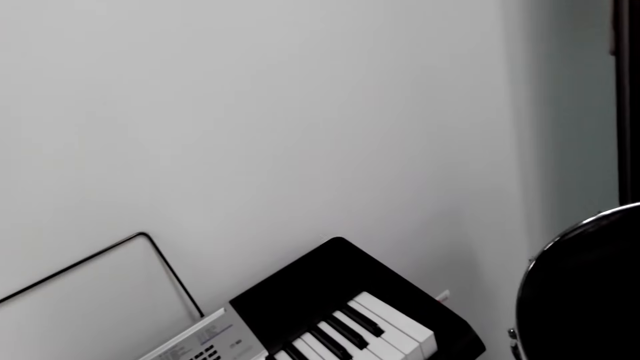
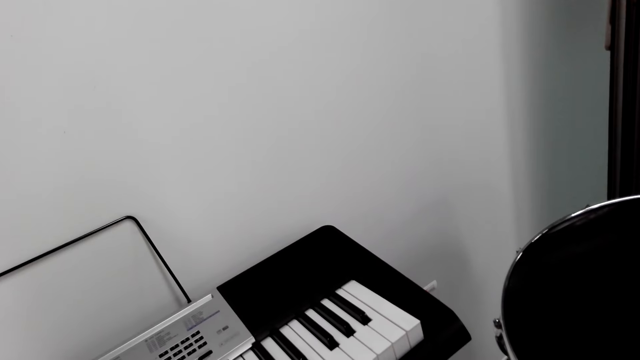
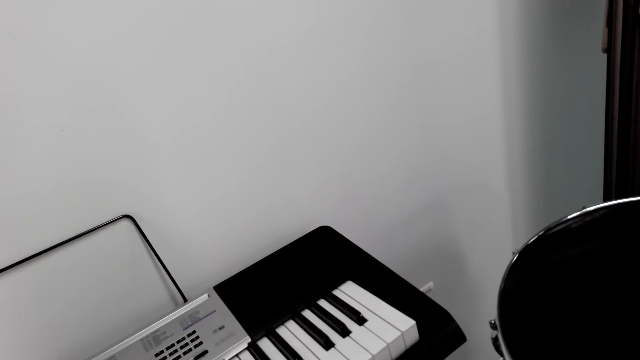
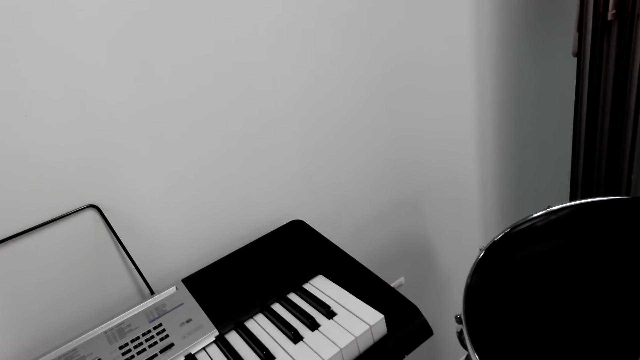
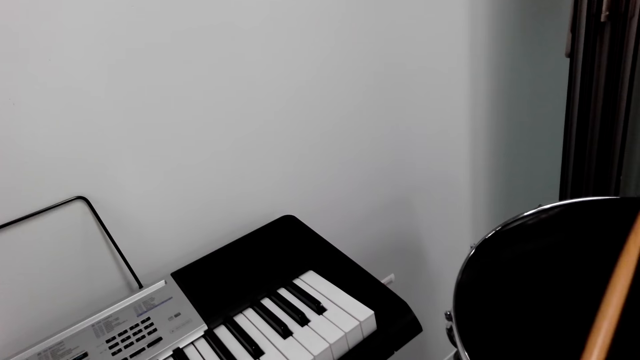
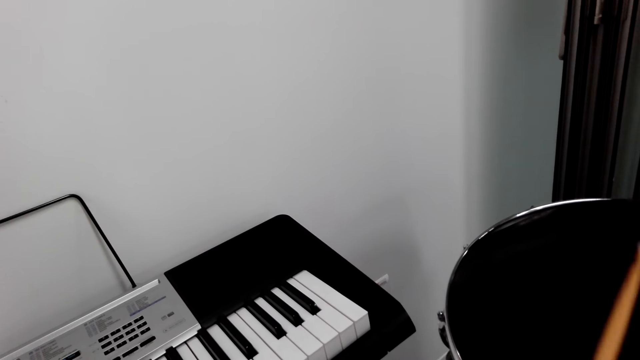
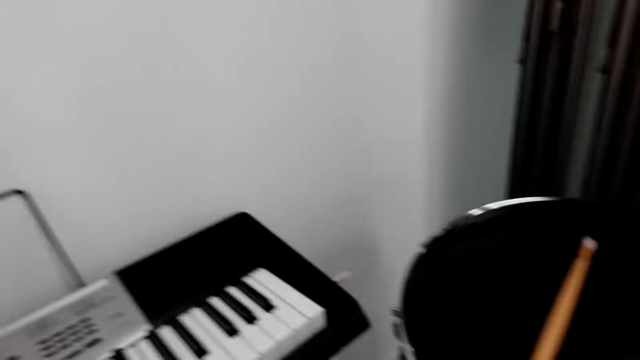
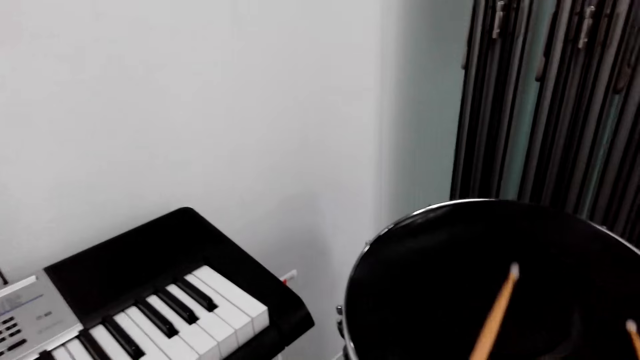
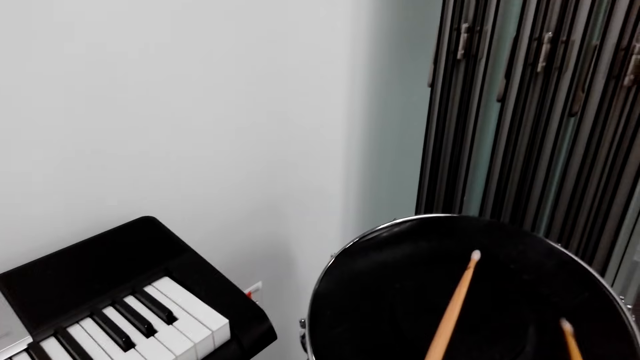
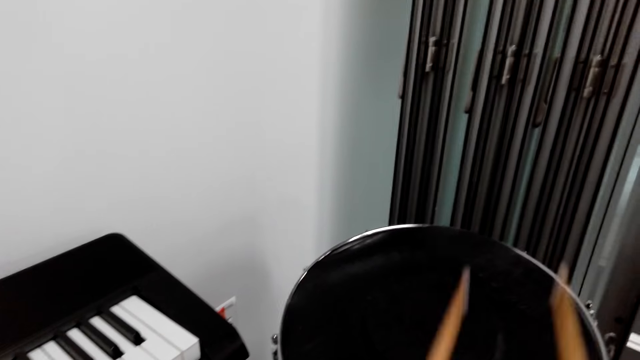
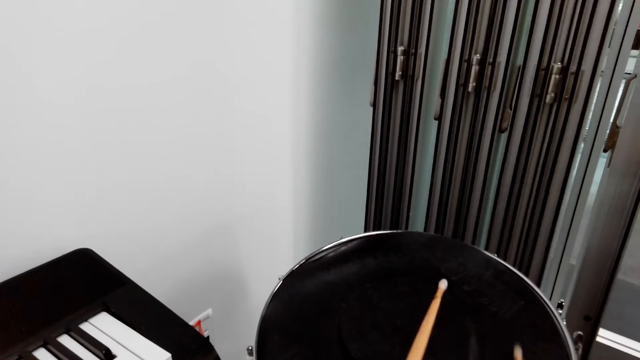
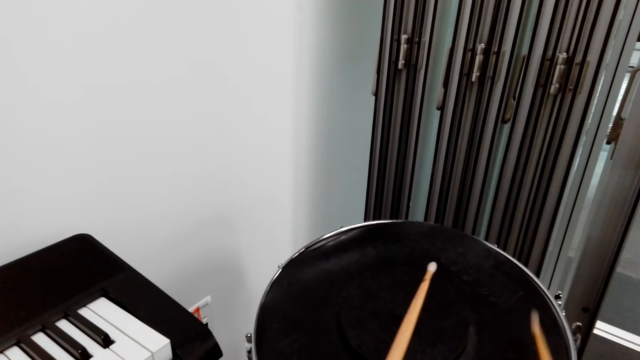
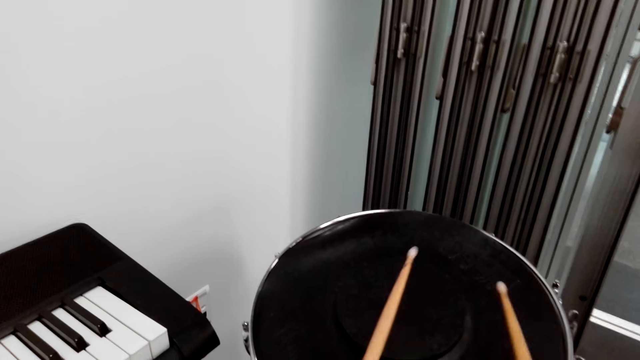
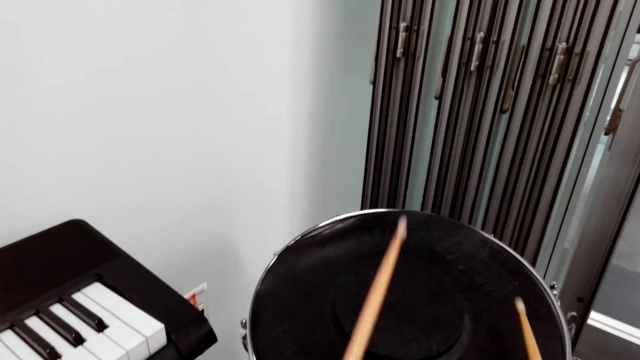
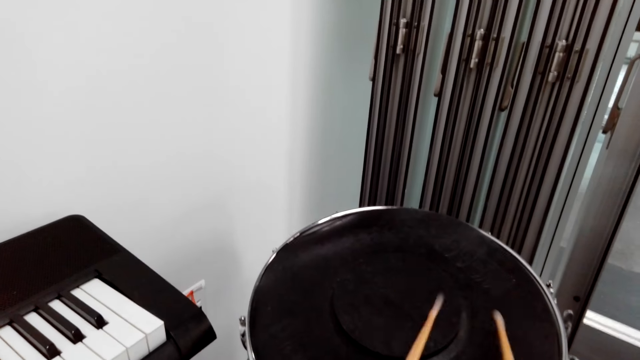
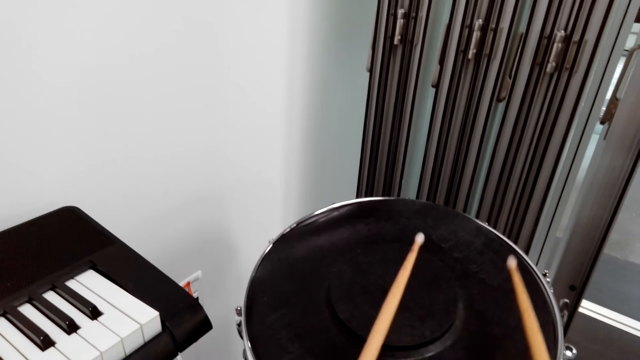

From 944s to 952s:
The camera wearer looks around the keyboard. They play a drum with the drum sticks.

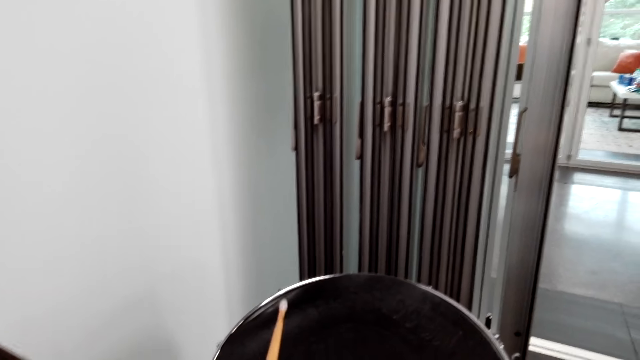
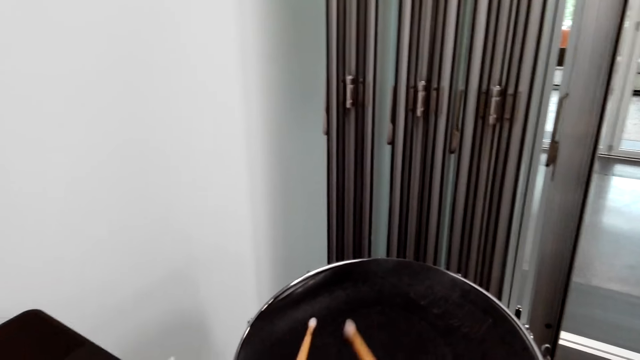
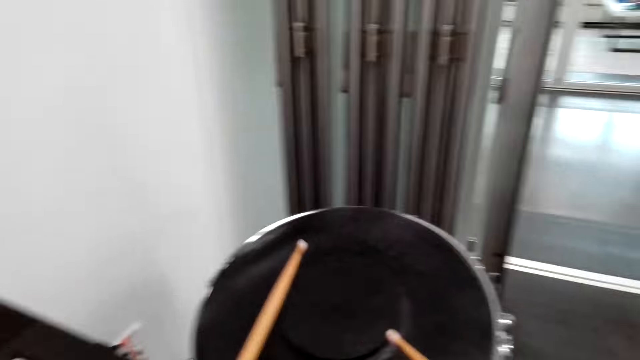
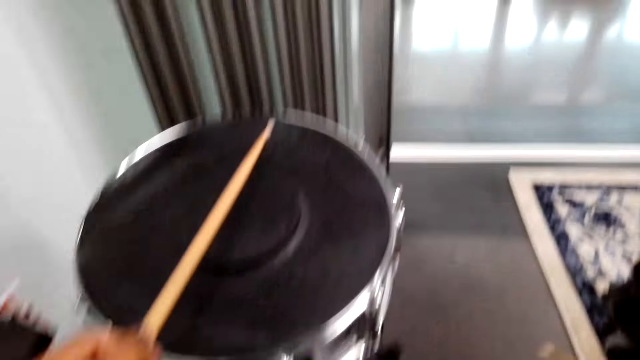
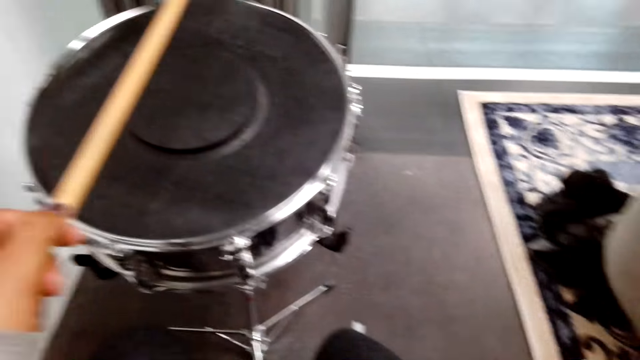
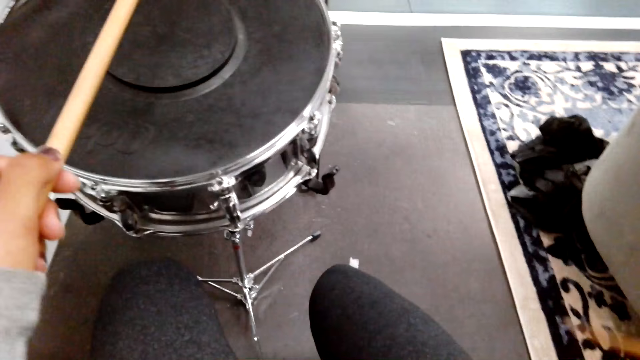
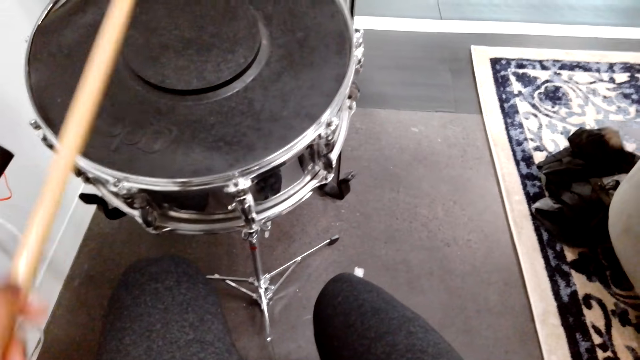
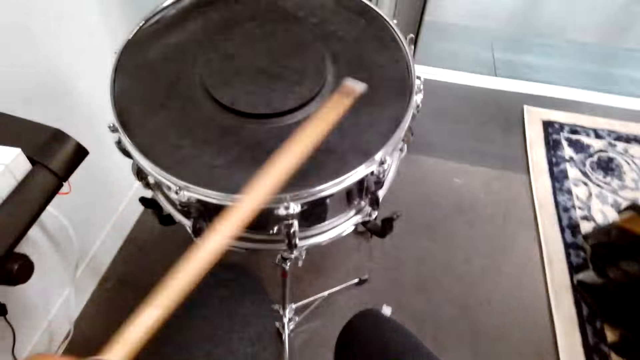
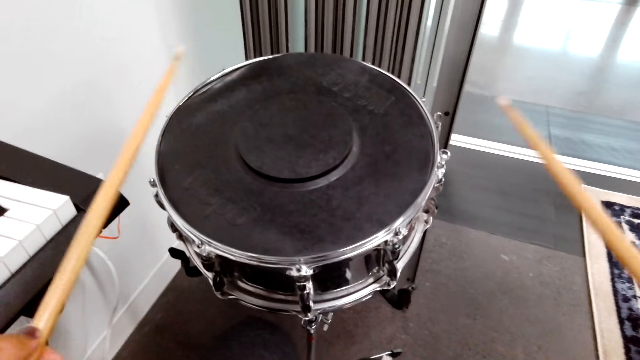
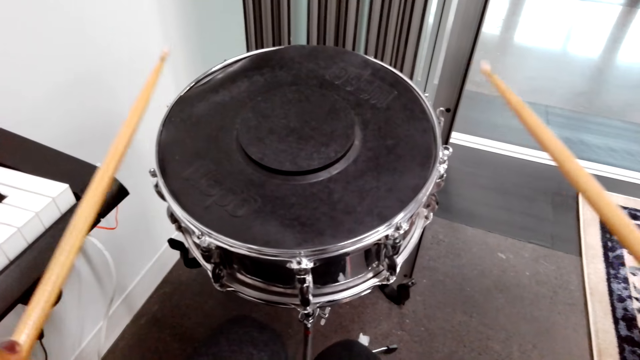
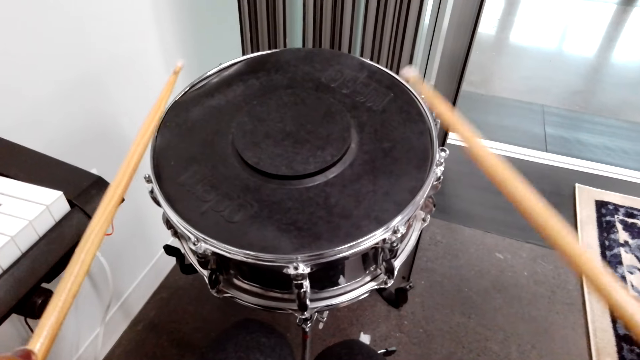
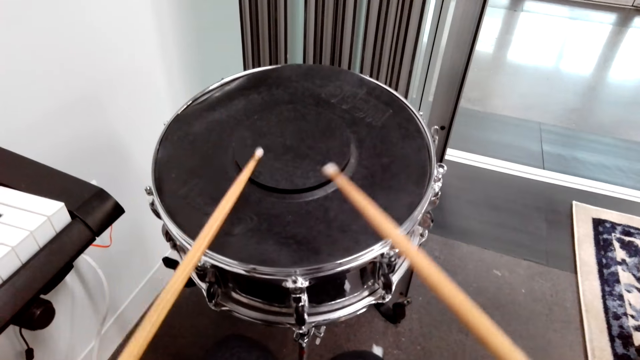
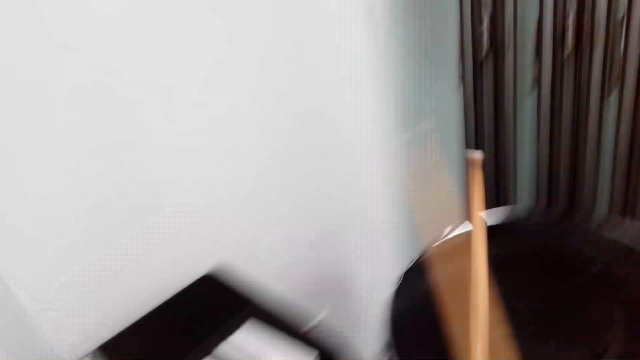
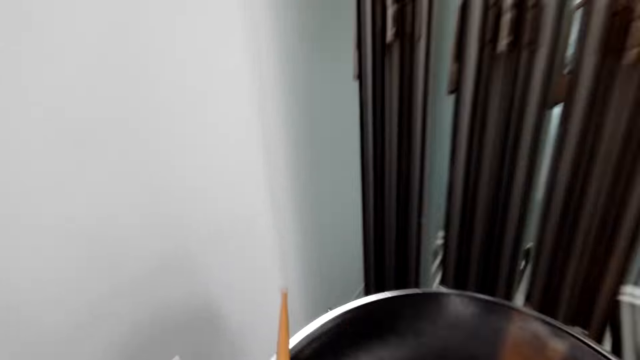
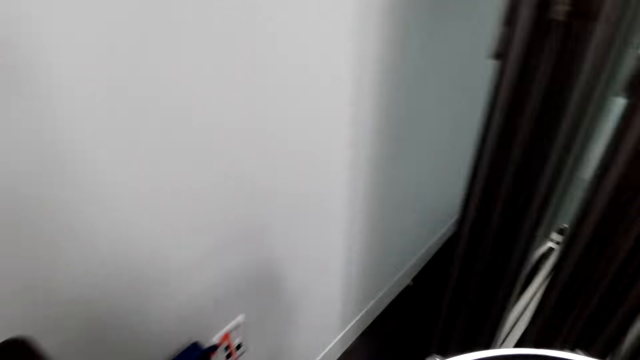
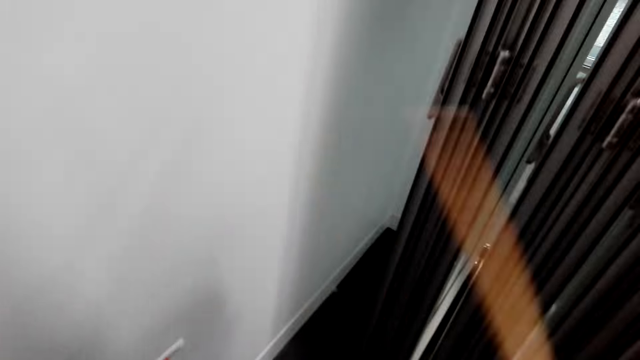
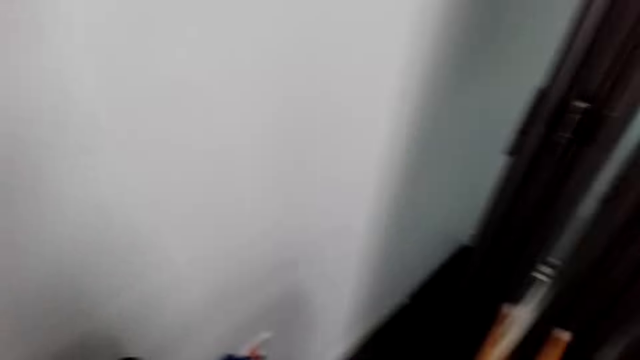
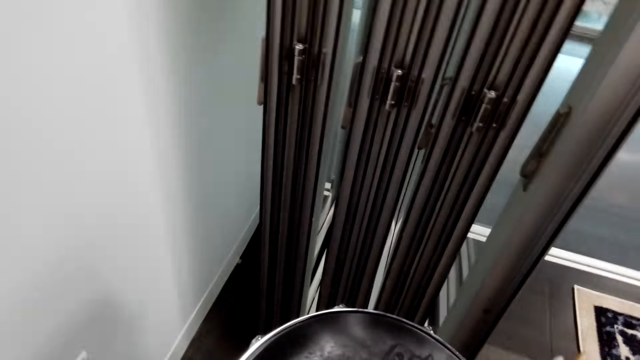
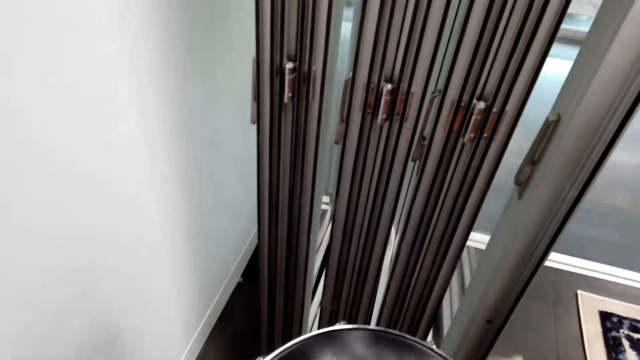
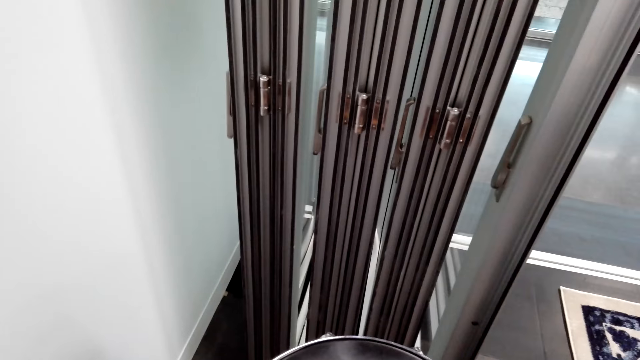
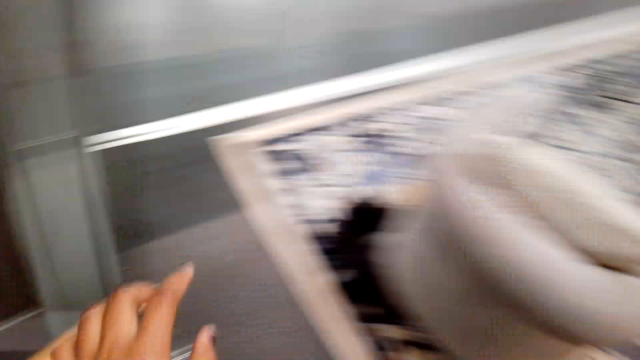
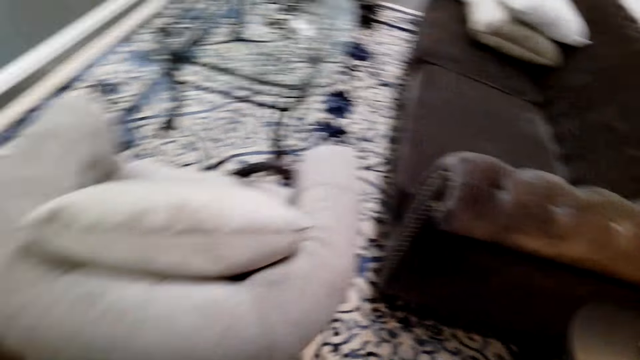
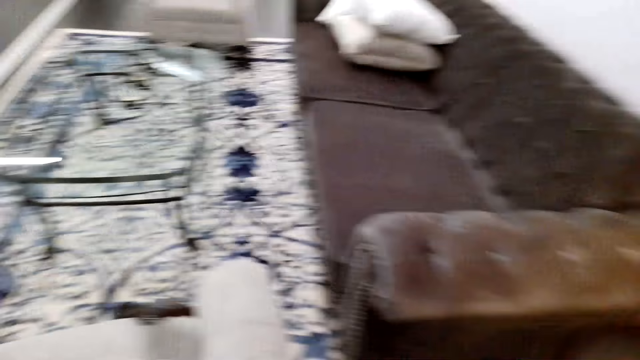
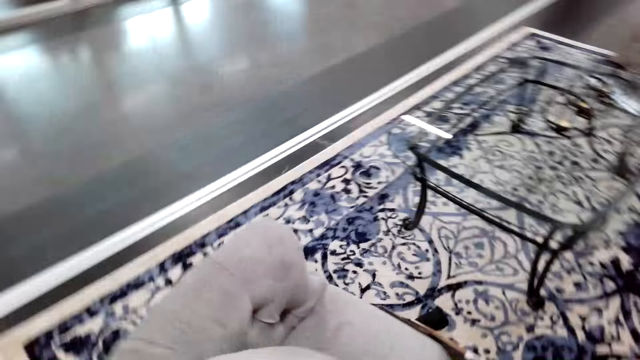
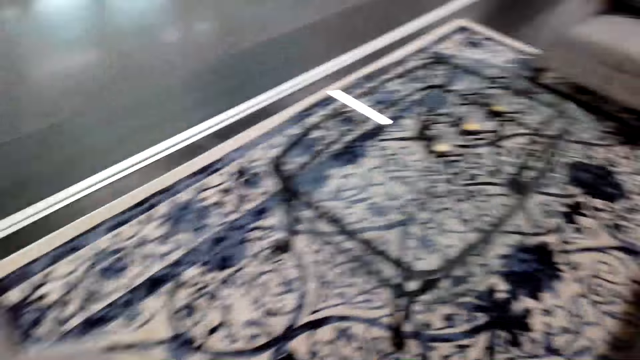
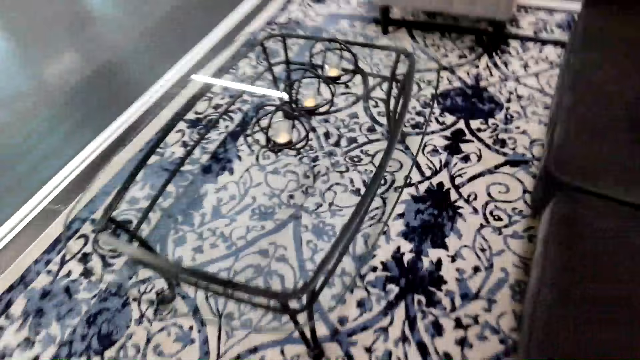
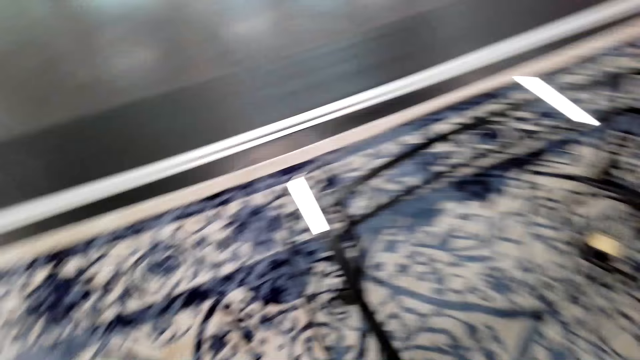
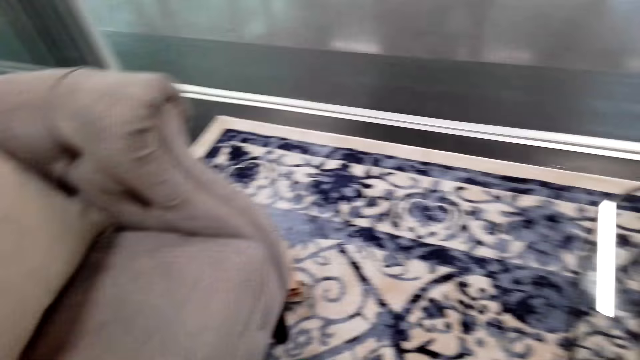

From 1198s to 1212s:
The camera wearer turns around the room. They look at the floor. They lift the drum sticks. They put the drum sticks on the drum. They turn around the room. They look around the room. They walk forward.
